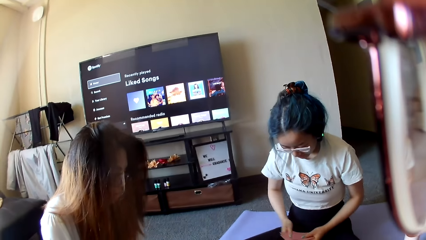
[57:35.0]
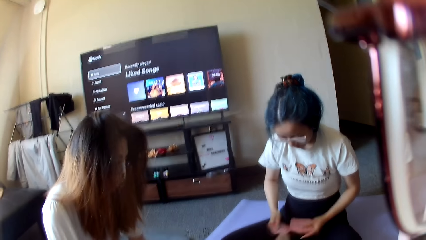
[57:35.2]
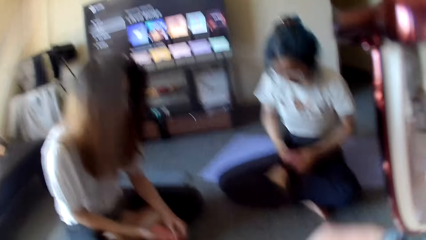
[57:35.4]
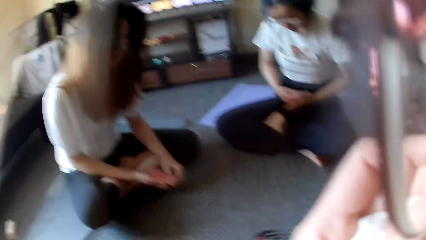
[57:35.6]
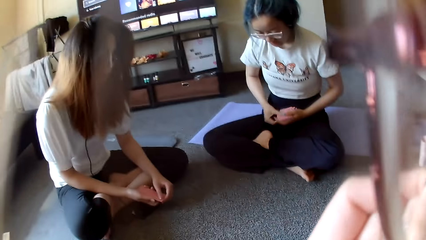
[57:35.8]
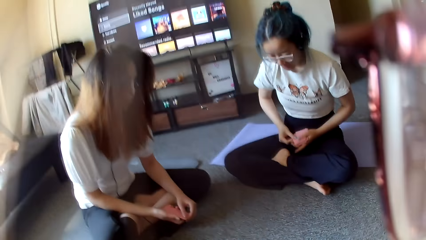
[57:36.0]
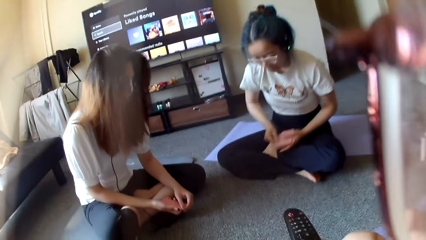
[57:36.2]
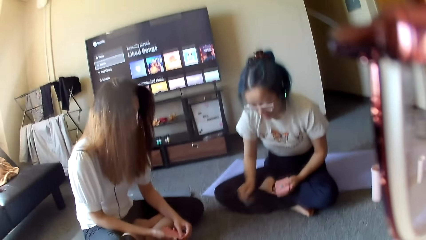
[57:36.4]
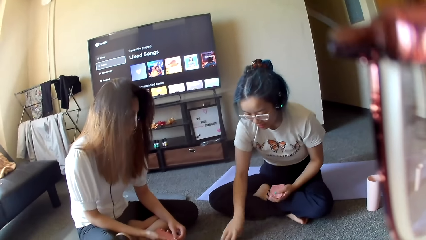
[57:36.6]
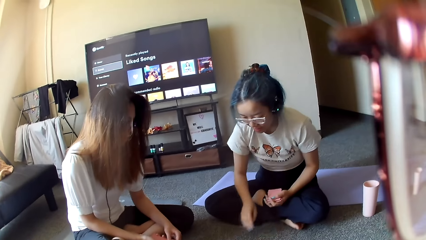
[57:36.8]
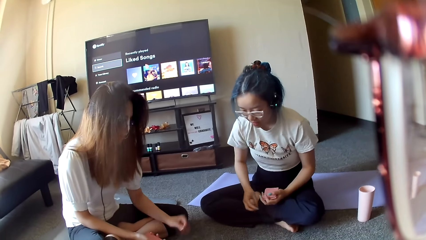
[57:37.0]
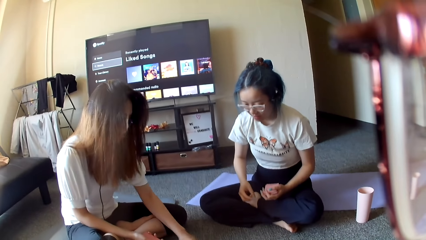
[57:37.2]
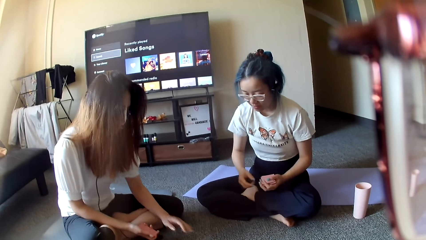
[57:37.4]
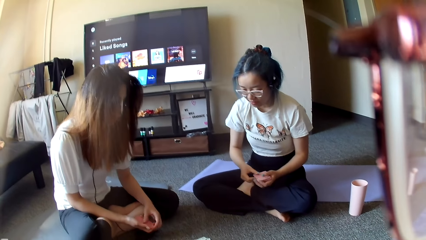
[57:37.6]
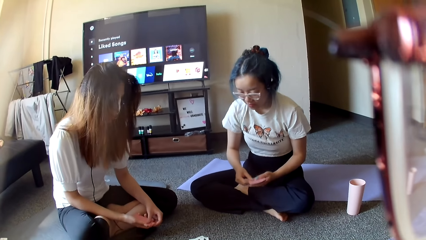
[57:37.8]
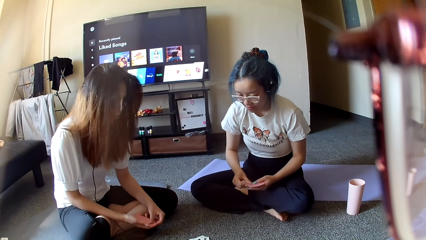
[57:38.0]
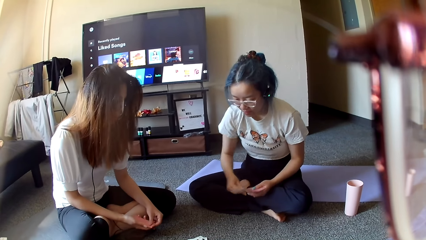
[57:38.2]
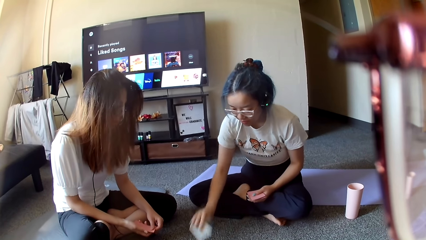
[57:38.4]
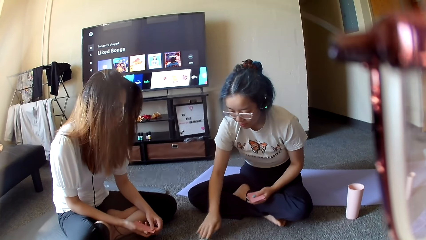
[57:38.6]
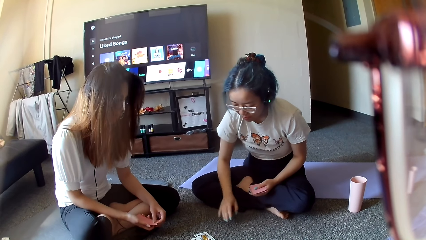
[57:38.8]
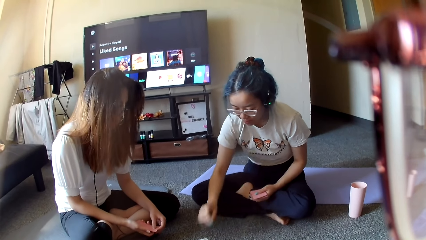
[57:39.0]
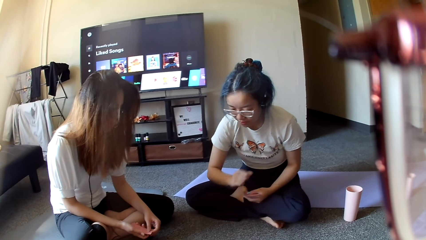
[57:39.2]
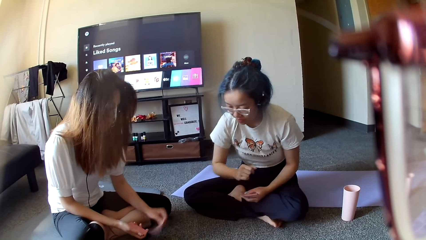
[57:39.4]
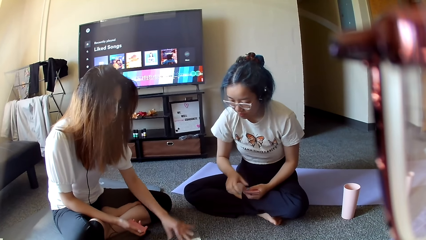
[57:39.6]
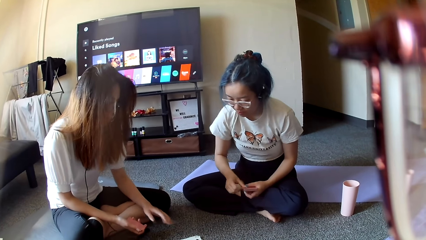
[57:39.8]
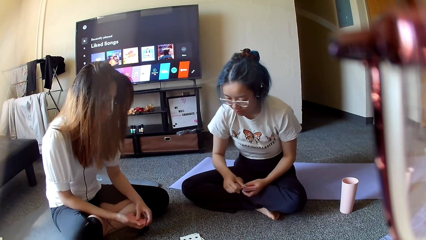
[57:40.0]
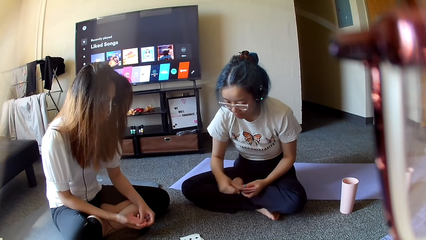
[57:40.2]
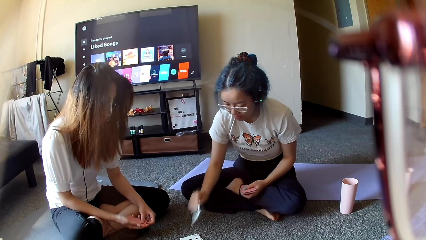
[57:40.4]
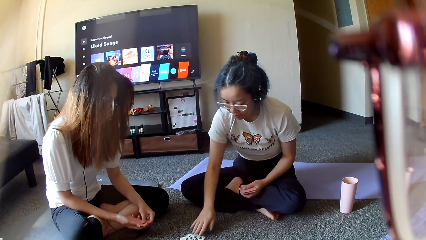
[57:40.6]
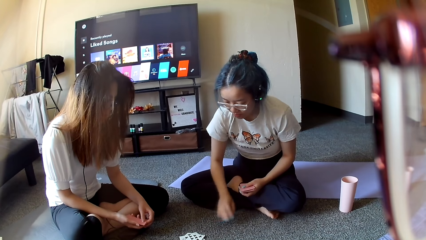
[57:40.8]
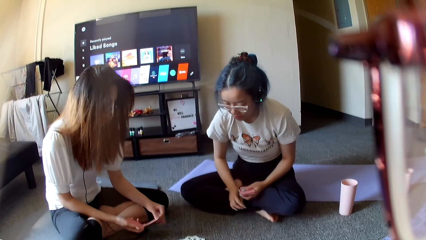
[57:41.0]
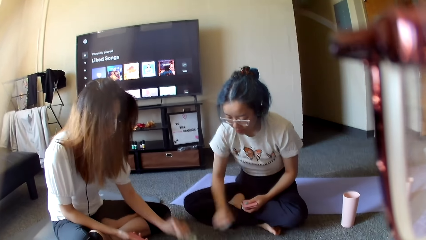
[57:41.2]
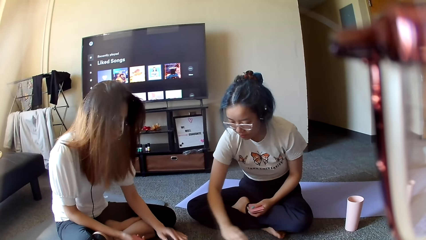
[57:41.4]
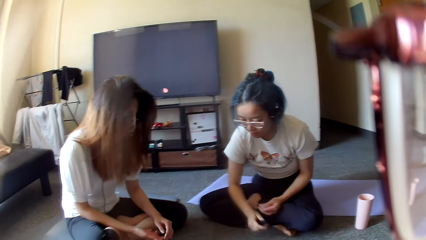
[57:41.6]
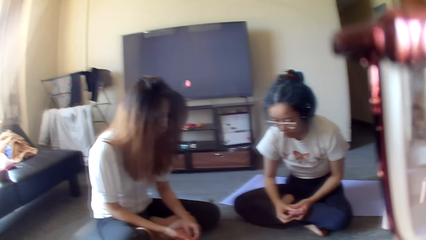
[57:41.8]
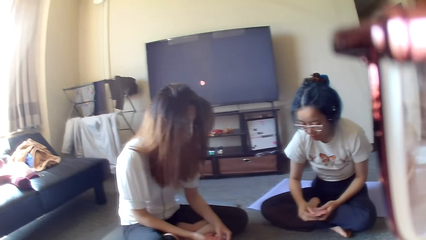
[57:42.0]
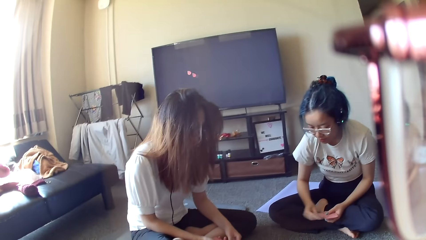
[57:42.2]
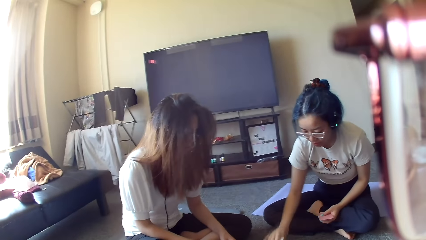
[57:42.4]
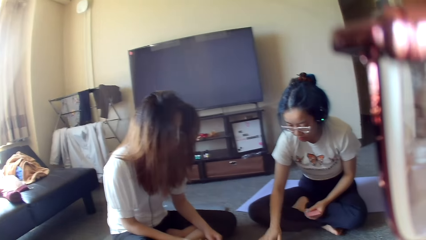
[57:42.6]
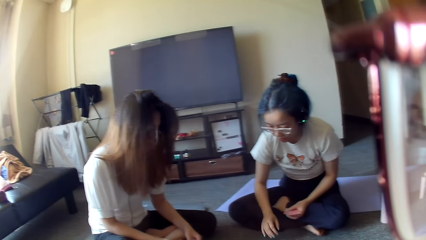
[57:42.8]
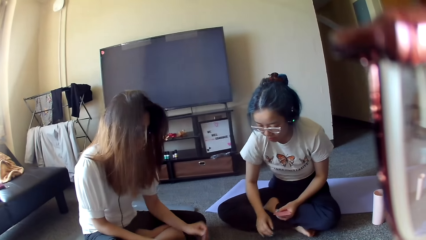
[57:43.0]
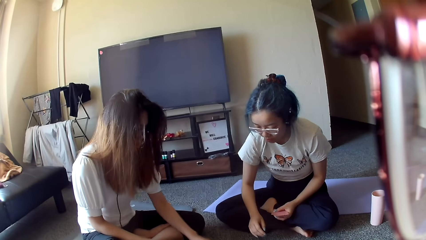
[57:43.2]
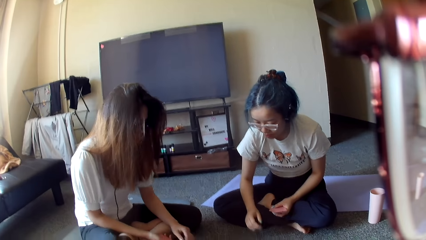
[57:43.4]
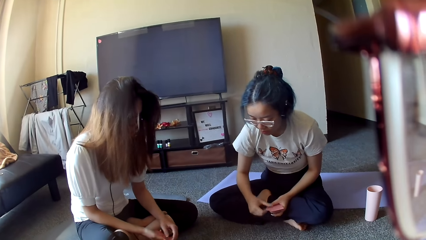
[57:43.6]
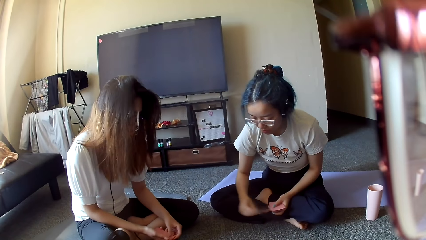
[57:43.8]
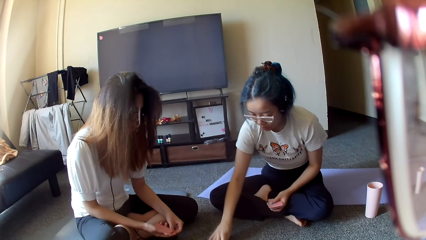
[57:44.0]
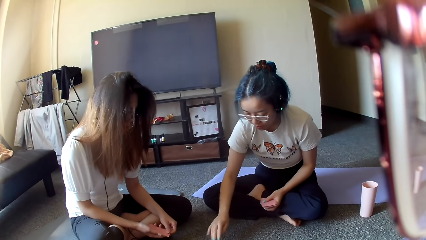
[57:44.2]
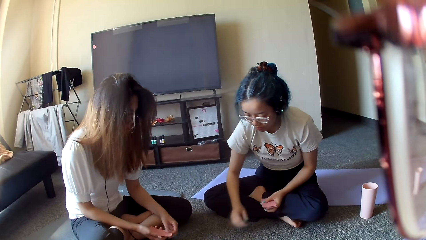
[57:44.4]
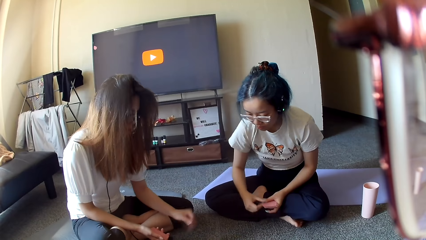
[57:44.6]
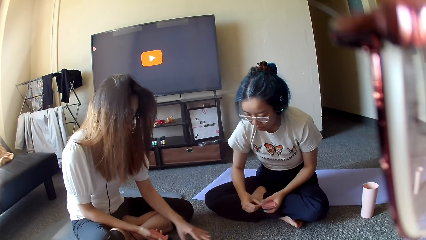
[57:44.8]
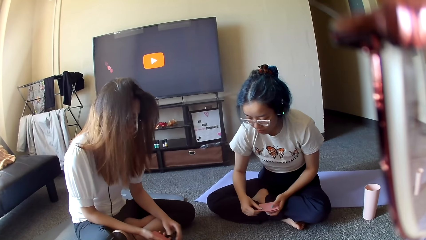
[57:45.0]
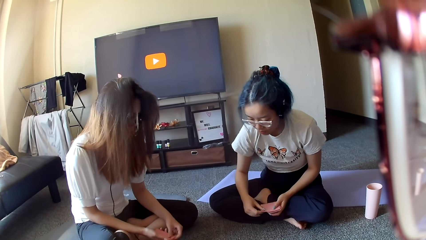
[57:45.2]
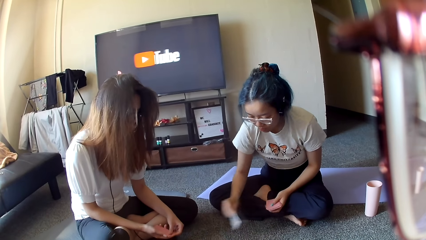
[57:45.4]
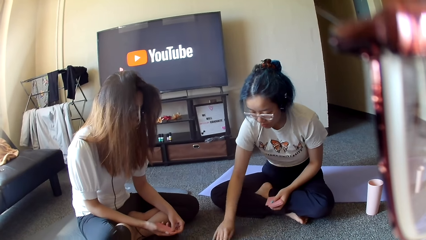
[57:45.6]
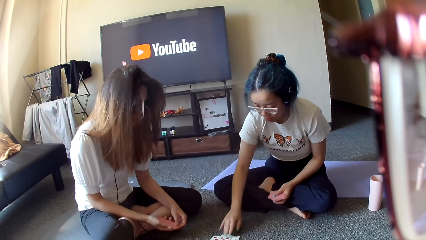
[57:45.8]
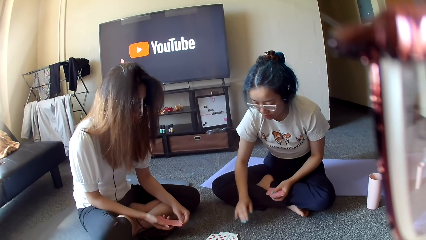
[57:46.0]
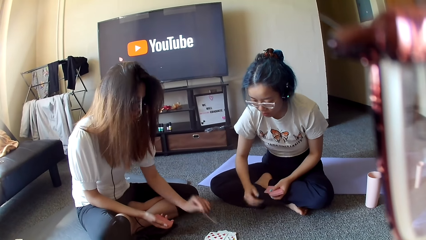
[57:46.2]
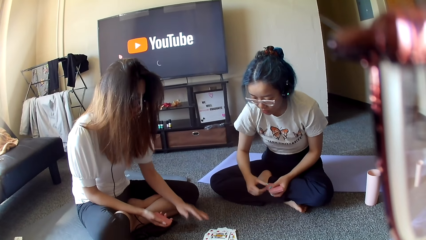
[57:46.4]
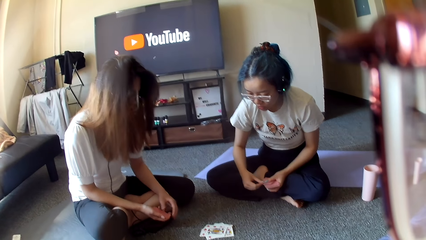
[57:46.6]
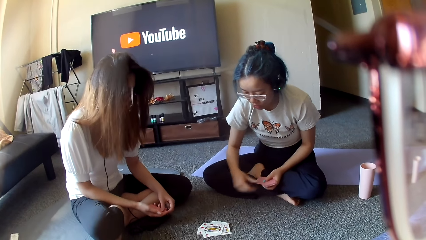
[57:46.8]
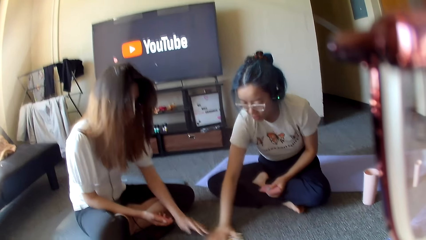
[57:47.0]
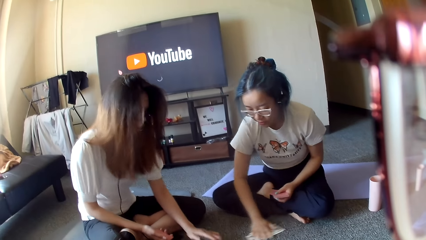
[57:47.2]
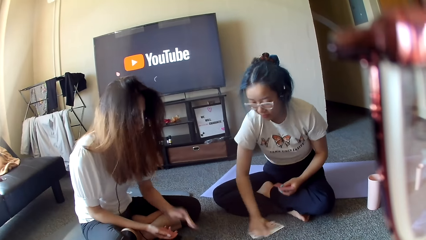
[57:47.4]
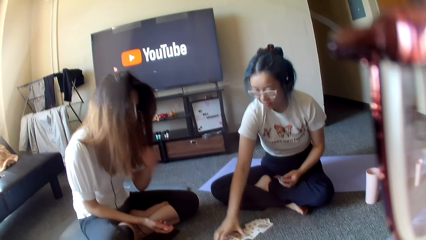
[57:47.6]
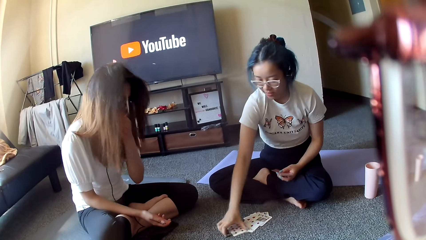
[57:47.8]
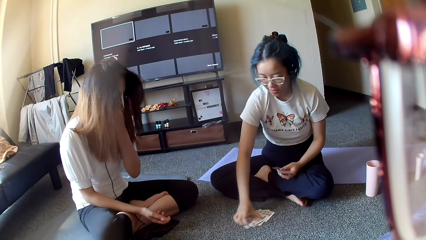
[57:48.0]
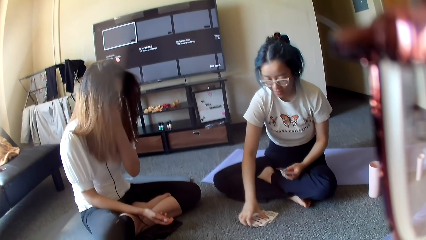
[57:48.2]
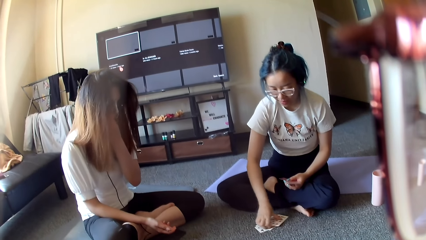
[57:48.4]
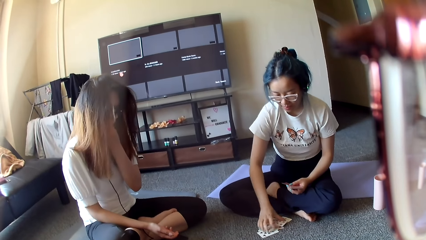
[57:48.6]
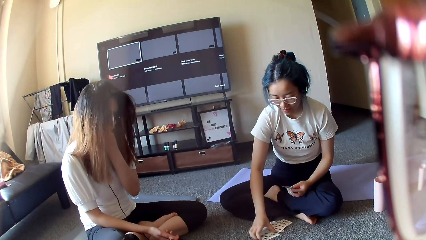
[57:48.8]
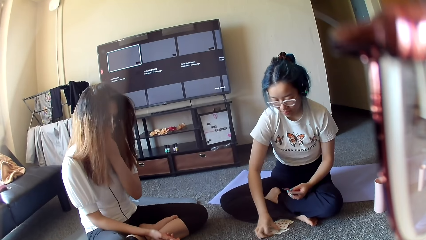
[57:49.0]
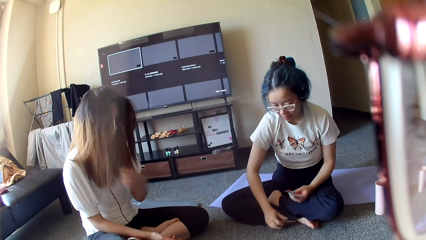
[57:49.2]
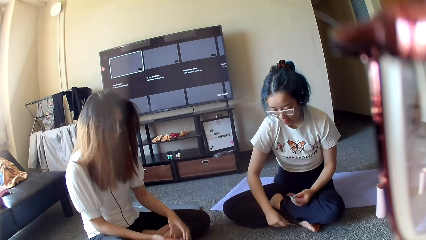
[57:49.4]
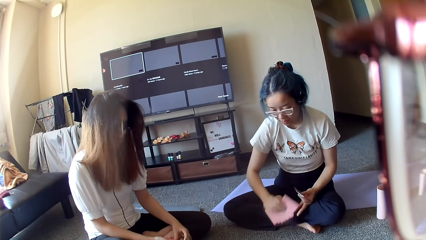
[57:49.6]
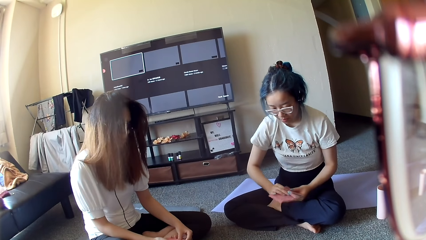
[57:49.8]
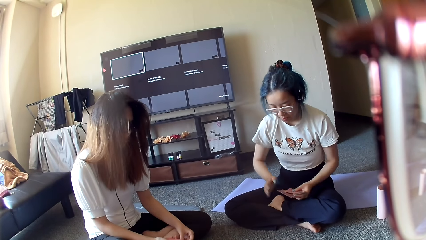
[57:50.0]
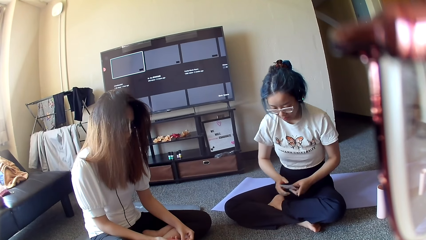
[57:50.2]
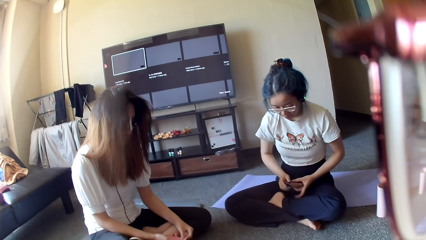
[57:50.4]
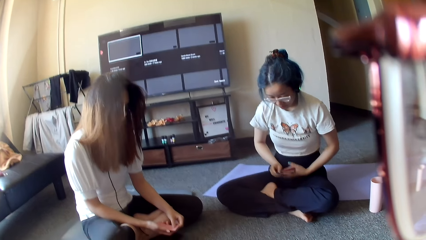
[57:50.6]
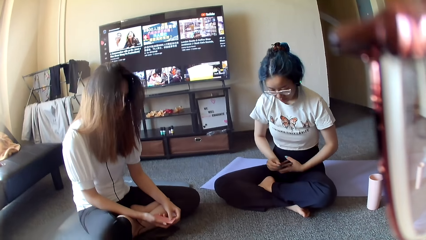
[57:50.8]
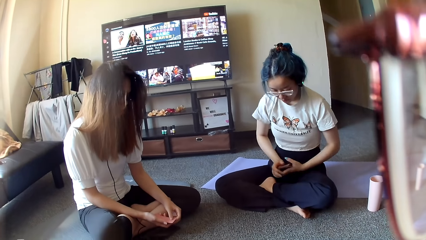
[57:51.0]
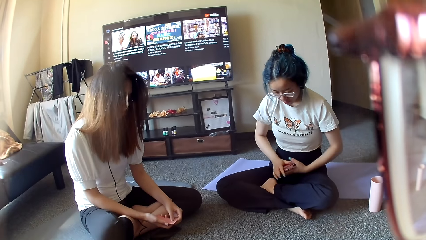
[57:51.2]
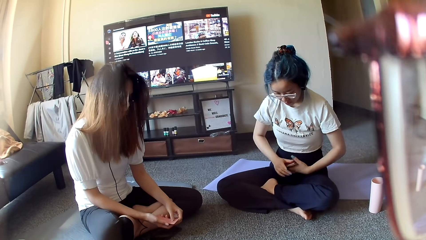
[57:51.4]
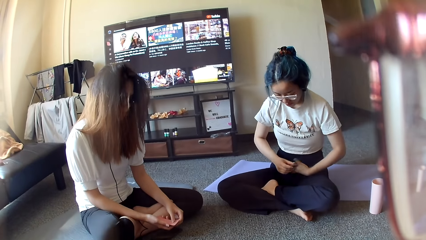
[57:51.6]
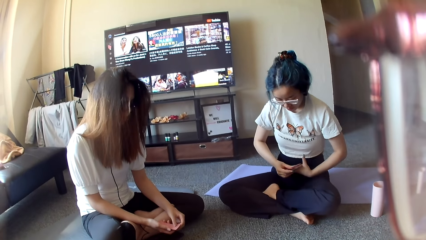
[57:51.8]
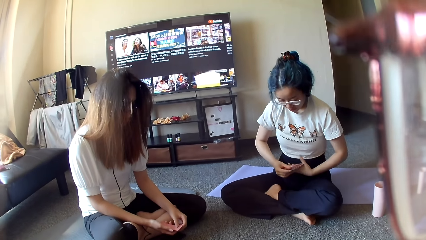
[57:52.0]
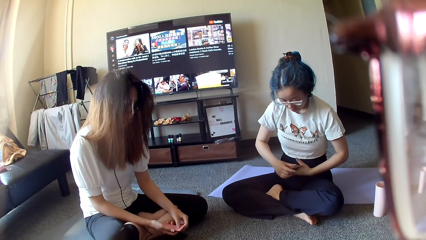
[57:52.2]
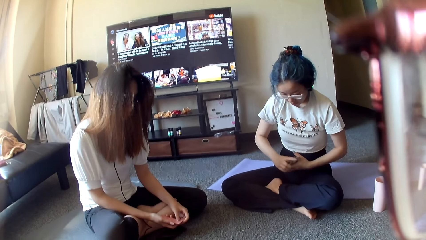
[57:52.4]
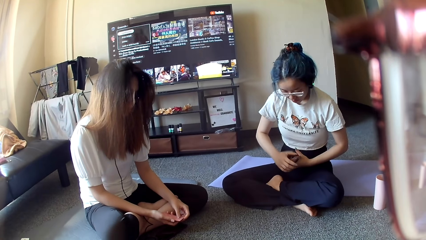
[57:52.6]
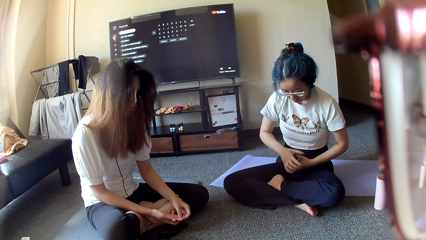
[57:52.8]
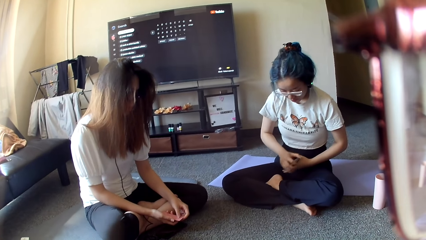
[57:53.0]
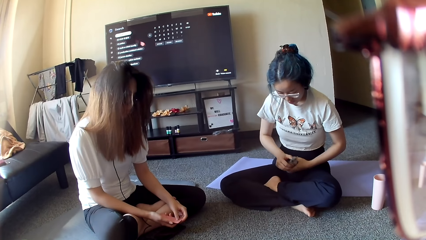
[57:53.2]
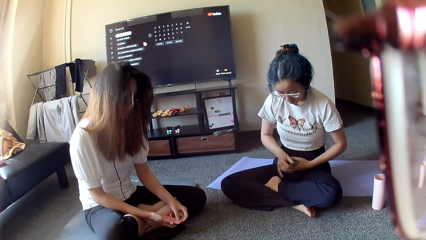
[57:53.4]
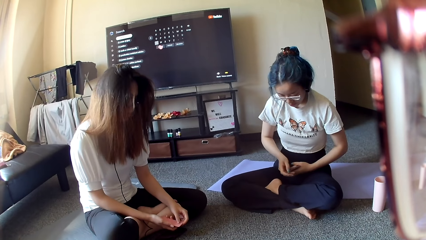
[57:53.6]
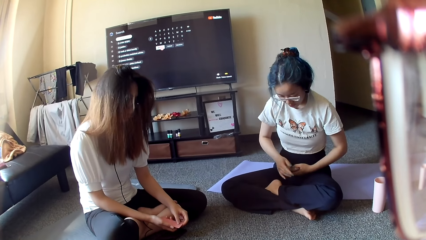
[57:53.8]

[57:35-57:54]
A woman places a card on the floor. Another woman places a card on the floor. The first woman places a card on the floor. The other woman places a card on the floor. The first woman places a card on the floor. The other woman plays poker. The first woman places a card on the floor. The other woman places a card on the floor. The first woman places a card on the floor. The other woman plays poker. The first woman places a card on the floor. The other woman plays poker. The first woman collects the cards on the floor. The other woman scratches herself. The first woman picks up the cards.
